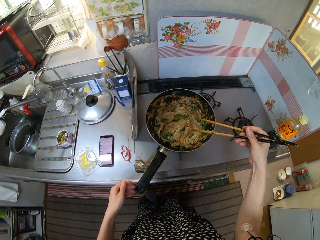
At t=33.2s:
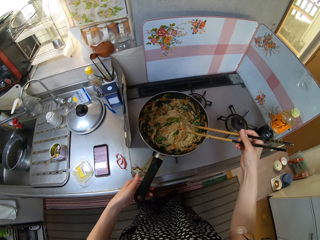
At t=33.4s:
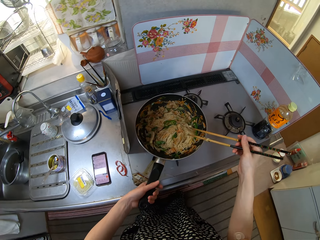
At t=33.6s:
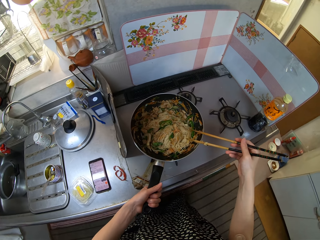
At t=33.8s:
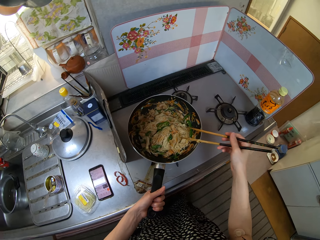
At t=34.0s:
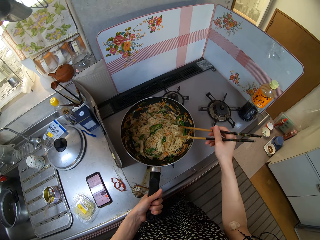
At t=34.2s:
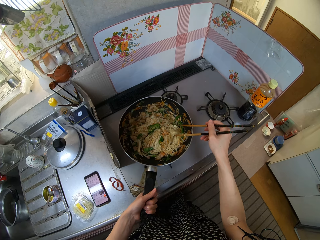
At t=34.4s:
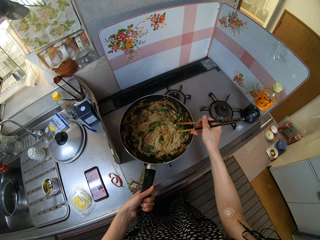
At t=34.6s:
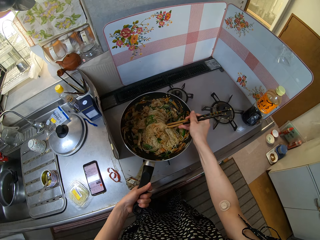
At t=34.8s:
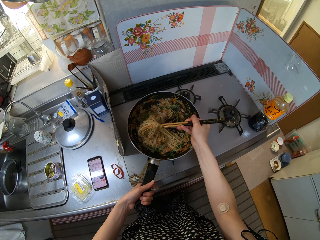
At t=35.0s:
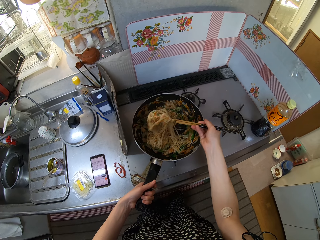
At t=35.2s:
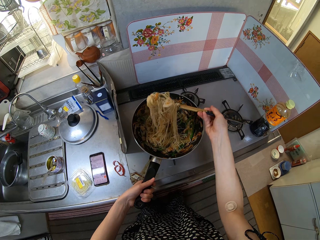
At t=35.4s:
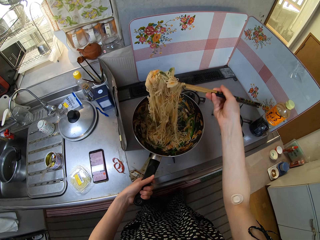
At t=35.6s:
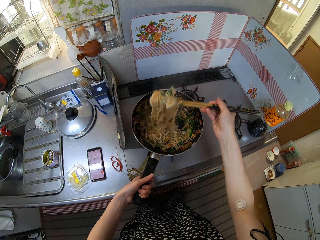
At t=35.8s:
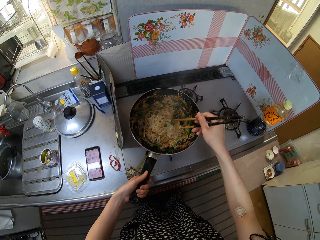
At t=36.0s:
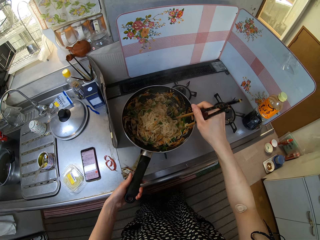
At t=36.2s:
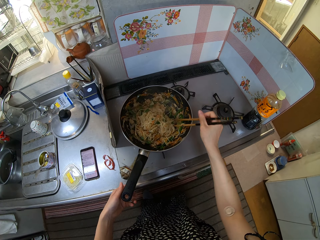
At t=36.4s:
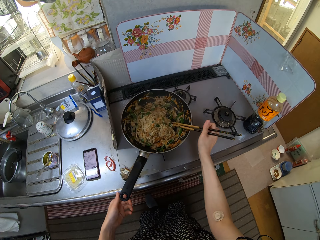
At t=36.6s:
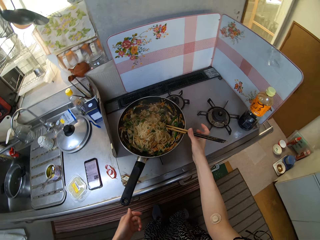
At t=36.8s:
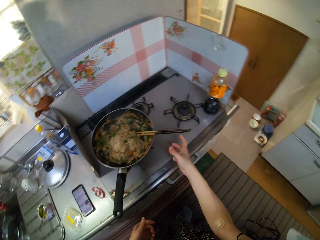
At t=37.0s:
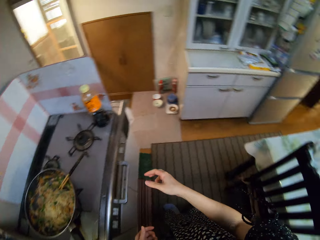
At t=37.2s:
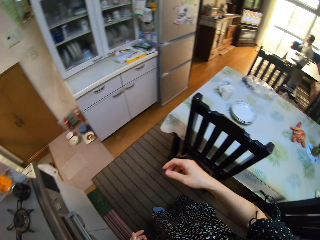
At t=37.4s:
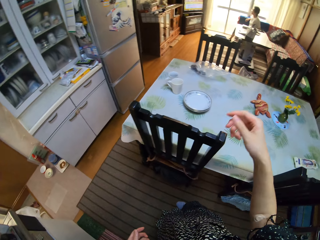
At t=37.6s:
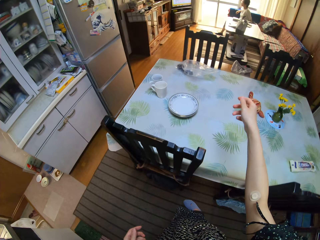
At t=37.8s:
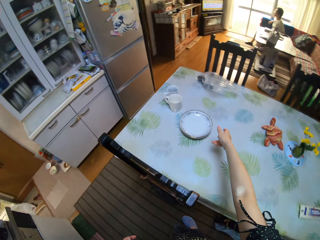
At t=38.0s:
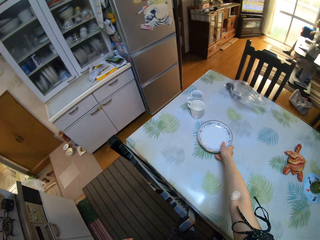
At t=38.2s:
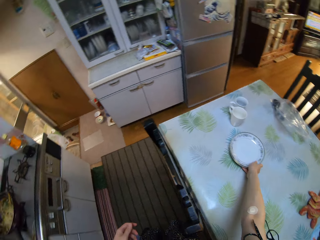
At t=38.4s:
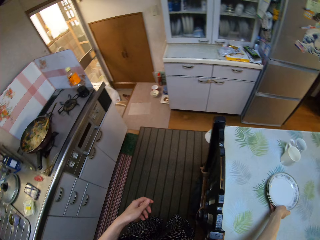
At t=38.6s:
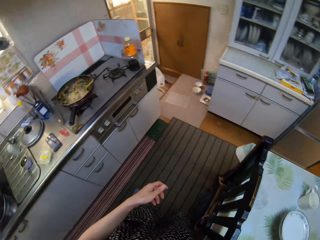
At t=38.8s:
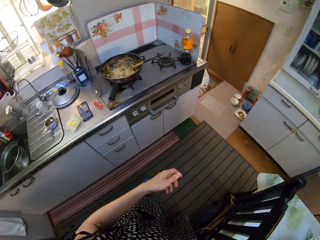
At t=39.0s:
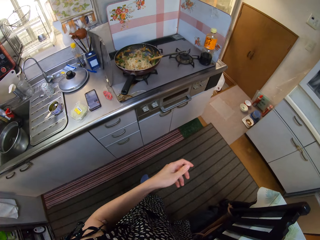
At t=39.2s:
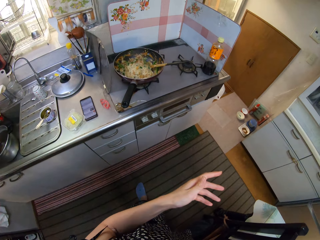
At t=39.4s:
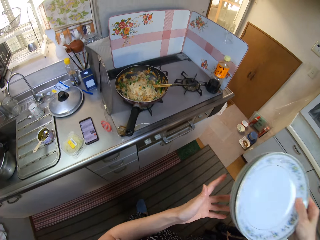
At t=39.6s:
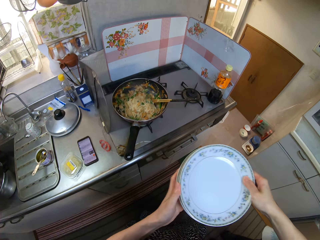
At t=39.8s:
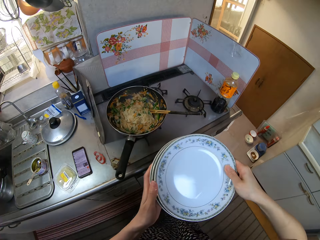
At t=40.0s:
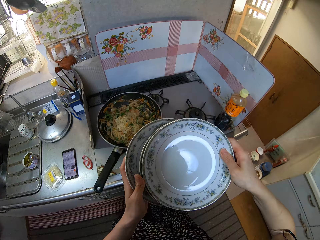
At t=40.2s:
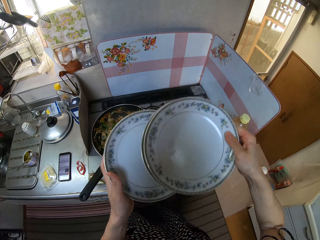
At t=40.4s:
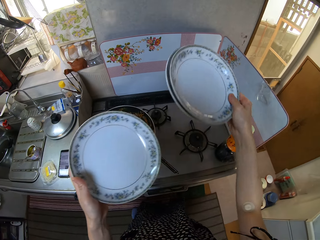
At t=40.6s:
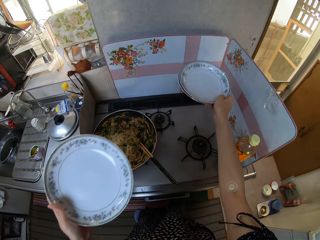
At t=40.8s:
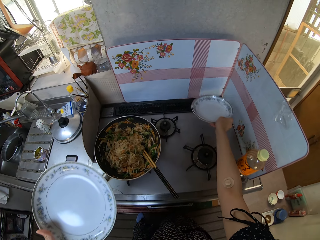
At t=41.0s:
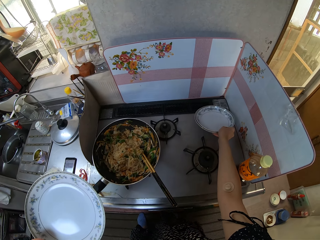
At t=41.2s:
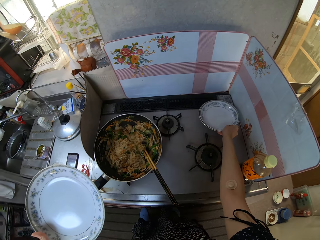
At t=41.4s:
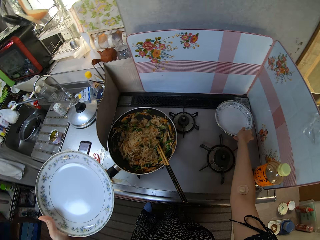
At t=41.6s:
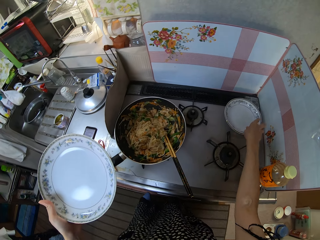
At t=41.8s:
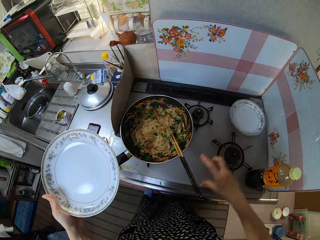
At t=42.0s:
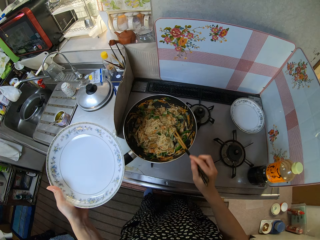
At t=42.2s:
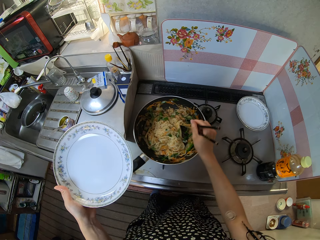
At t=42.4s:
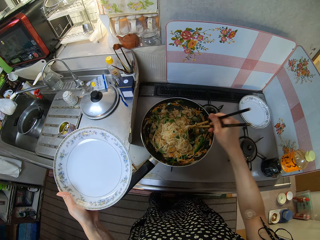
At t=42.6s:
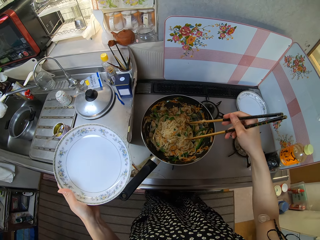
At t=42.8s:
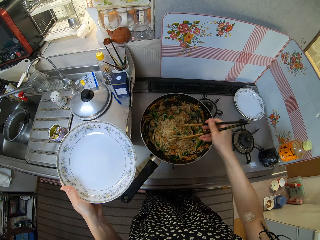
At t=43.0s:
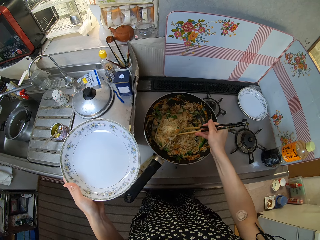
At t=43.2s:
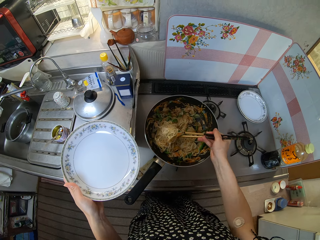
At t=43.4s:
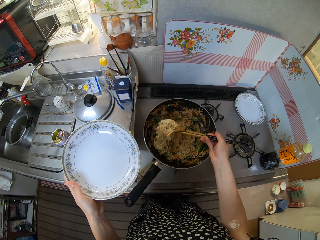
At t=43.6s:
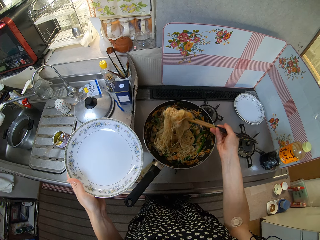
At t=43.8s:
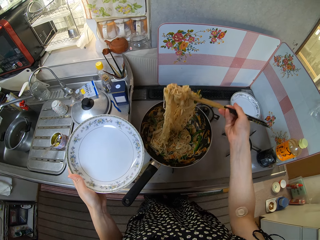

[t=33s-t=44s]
The camera wearer holds the handle of the frying pan with his left hand. He stirs food. He drops the chopsticks in the frying pan with his right hand. He picks plates from the dining table with his right hand. He passes a plate from his right hand to his left hand. He drops the plates in his right hand on the cooker table with his right hand. He takes noodles from the frying pan with the chopsticks in his right hand.

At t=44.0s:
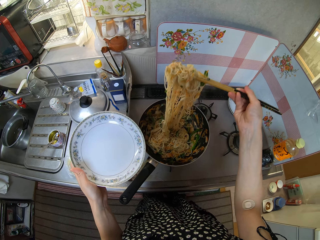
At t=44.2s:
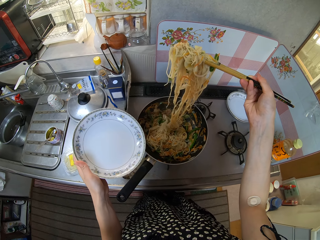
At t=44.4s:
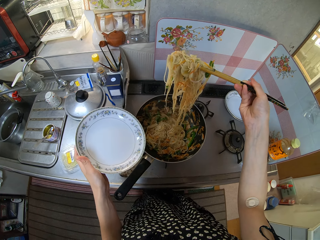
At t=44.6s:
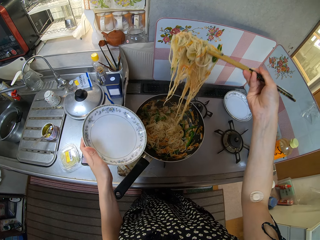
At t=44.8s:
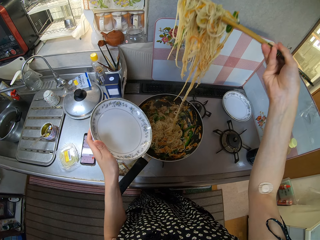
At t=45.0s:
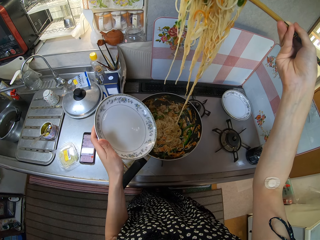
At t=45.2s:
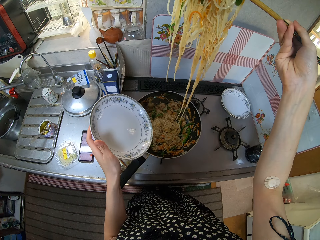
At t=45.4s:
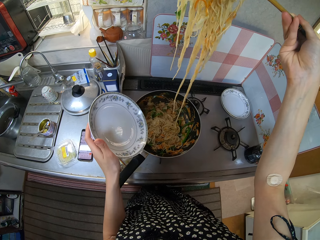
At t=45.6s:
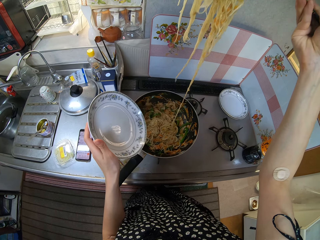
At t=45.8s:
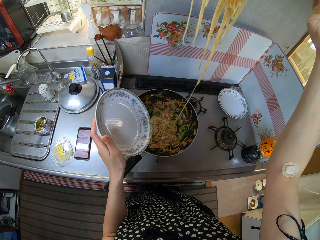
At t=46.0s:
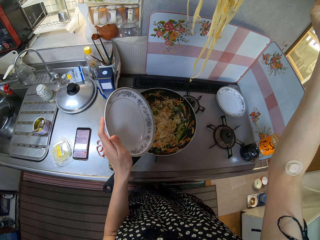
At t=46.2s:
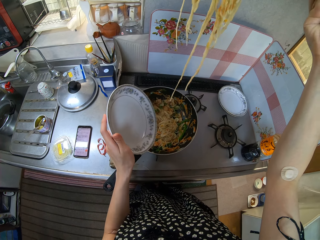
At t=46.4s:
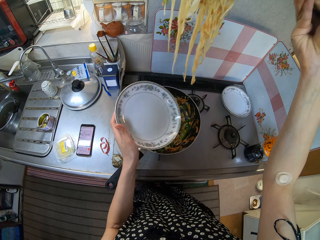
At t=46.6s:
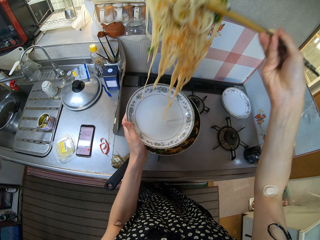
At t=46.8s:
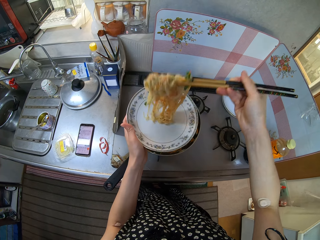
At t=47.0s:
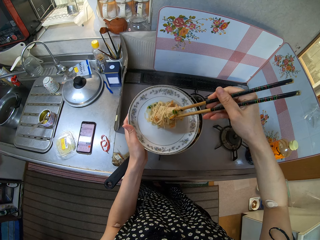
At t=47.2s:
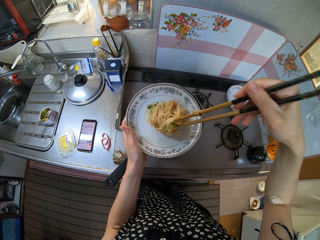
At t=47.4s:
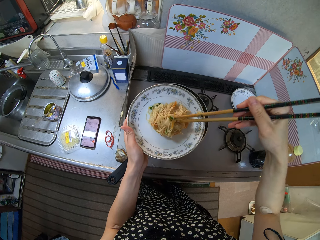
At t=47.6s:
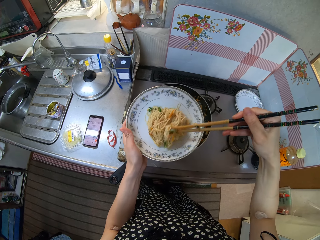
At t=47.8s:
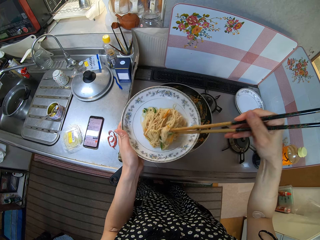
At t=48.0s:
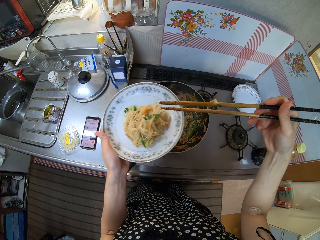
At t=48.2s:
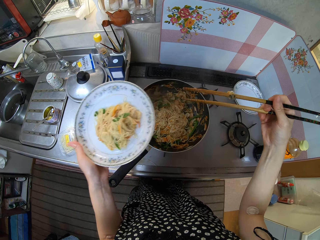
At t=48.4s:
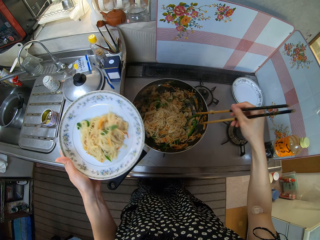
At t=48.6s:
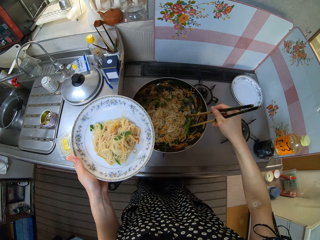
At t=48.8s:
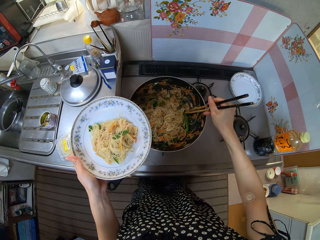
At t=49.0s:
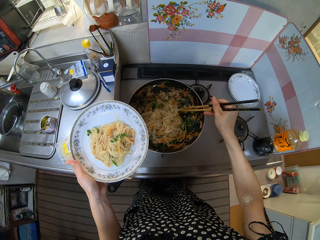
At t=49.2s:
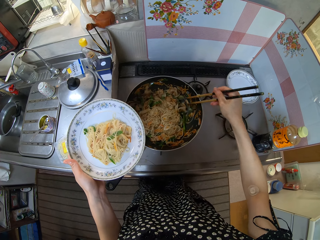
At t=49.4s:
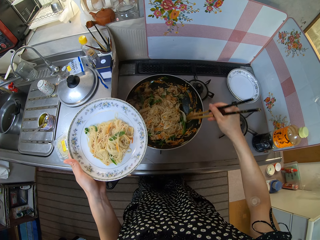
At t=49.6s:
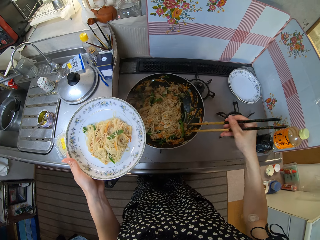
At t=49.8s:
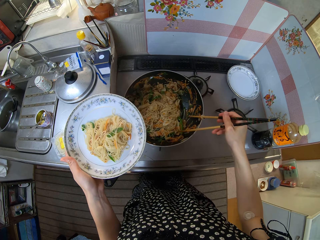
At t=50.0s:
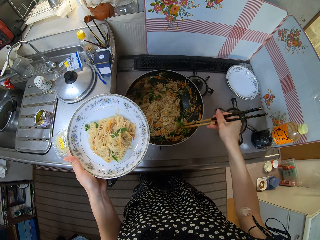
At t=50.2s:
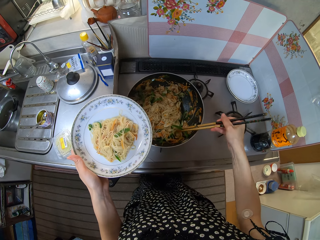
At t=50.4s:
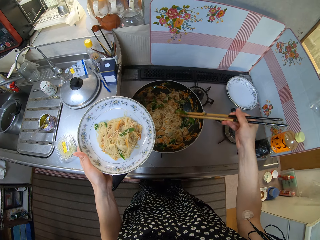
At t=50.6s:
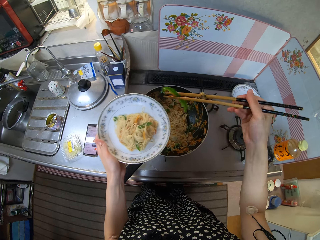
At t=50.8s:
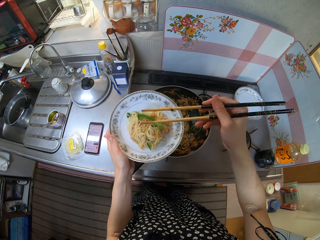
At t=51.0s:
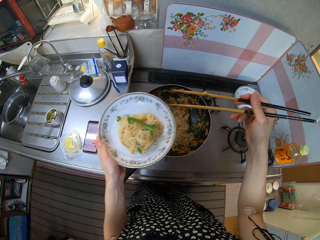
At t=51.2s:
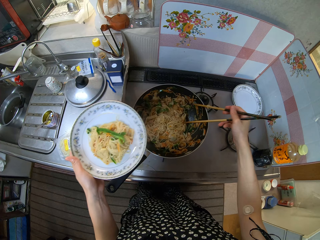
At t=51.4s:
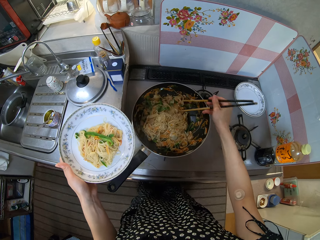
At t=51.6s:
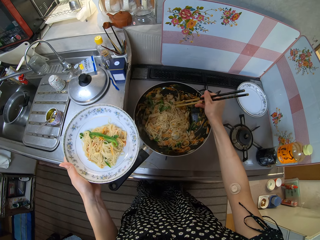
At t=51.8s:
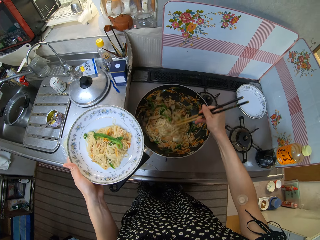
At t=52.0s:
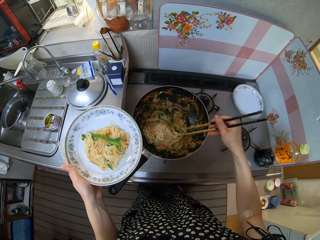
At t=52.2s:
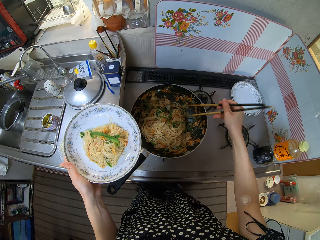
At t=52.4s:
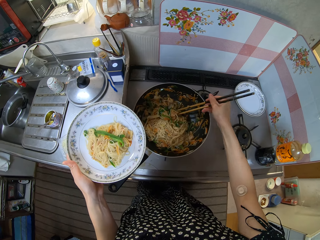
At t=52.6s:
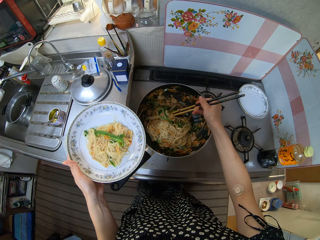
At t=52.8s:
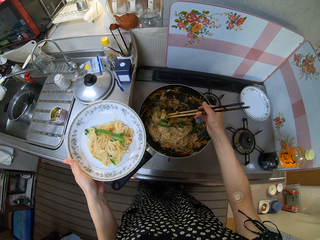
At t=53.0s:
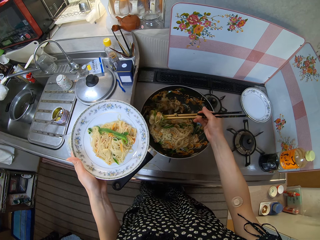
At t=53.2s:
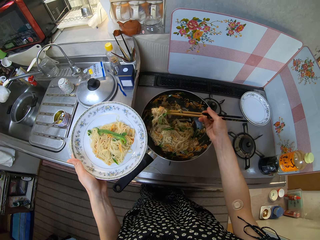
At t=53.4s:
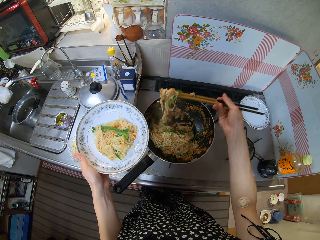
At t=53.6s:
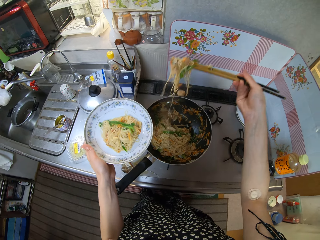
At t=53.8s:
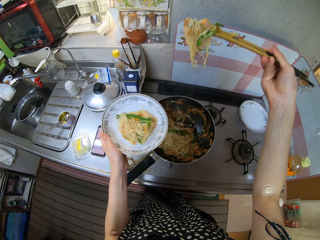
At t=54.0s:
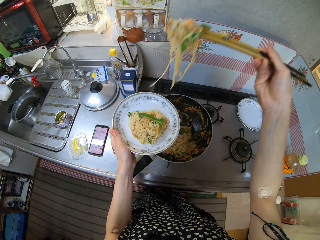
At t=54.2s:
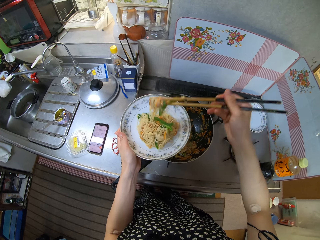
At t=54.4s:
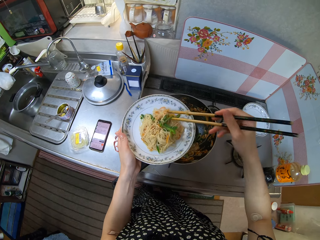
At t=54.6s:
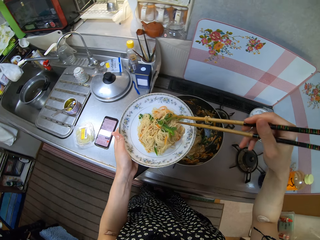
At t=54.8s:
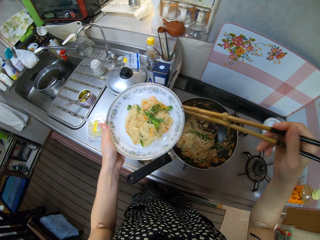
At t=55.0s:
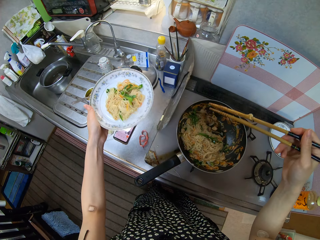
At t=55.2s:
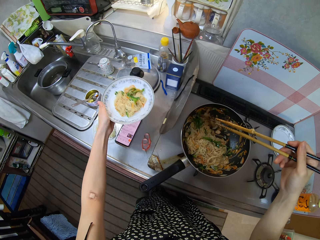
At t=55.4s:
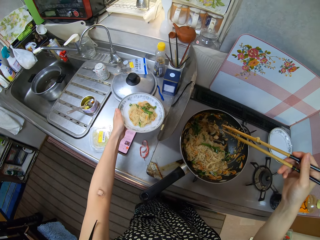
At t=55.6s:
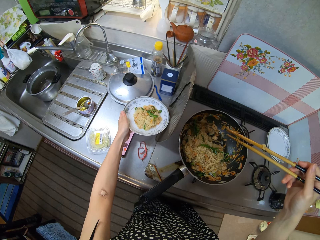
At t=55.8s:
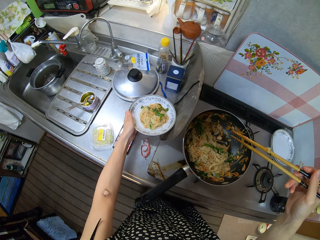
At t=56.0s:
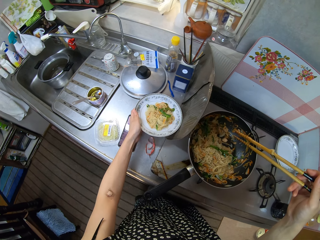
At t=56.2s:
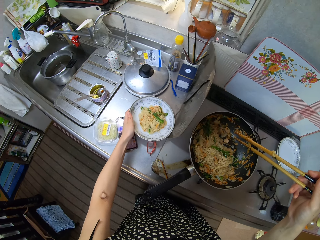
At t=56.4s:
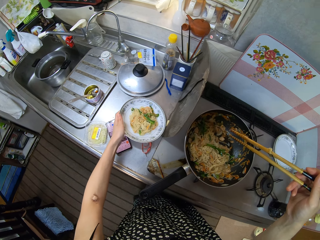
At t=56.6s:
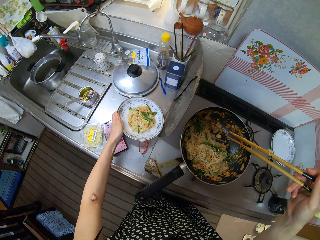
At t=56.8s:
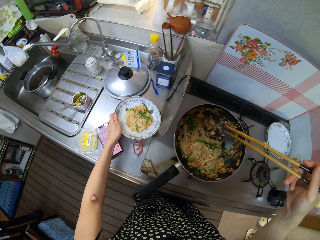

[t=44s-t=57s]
The camera wearer puts the noodles in the plate with the chopsticks in his right hand. He takes noodles from the frying pan with the chopsticks in his right hand. He puts the noodles in the plate with the chopsticks in his right hand. He takes noodles from the frying pan with the chopsticks in his right hand. He puts the noodles in the plate with the chopsticks in his right hand. He drops the plate with noodles on the table with his left hand.
